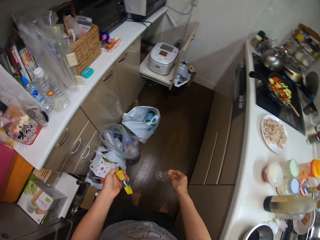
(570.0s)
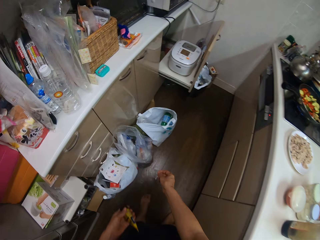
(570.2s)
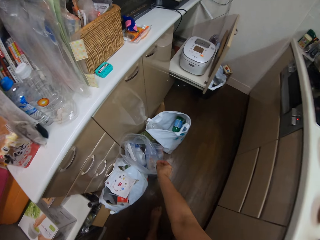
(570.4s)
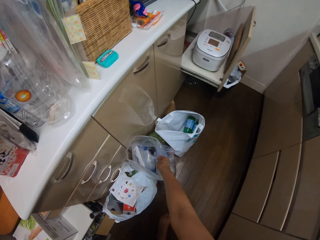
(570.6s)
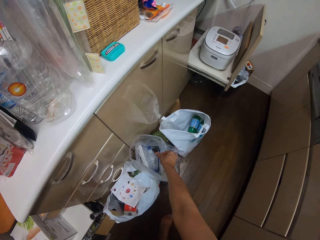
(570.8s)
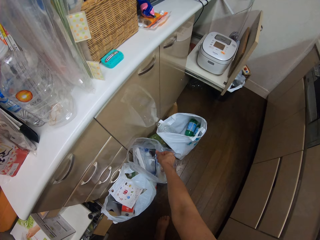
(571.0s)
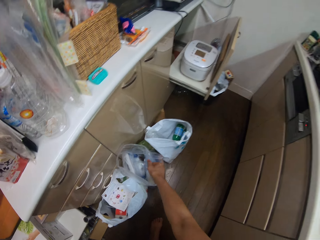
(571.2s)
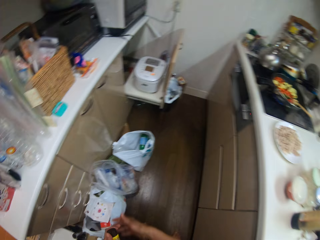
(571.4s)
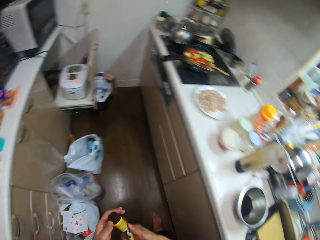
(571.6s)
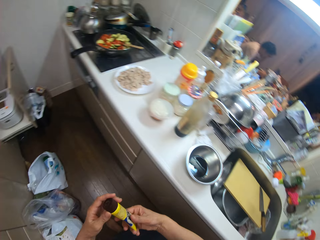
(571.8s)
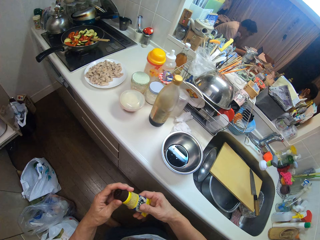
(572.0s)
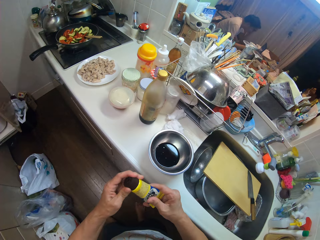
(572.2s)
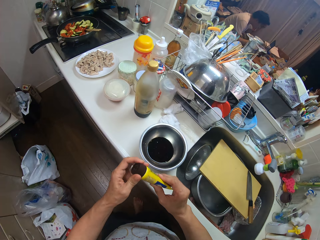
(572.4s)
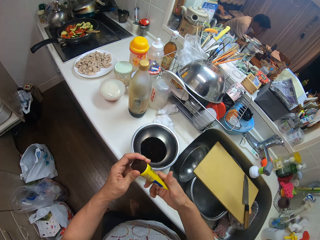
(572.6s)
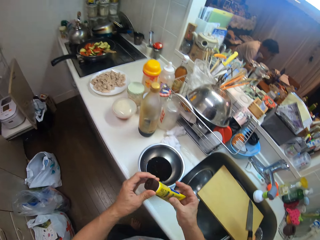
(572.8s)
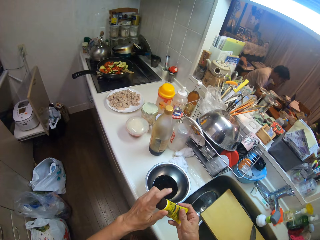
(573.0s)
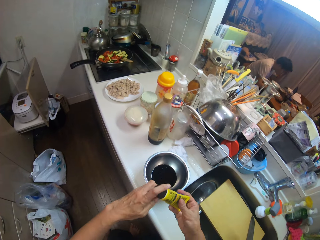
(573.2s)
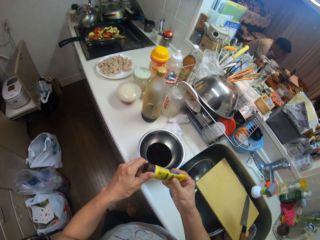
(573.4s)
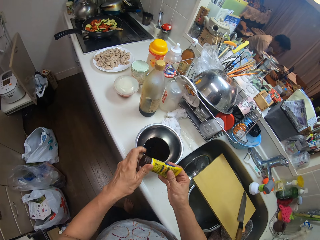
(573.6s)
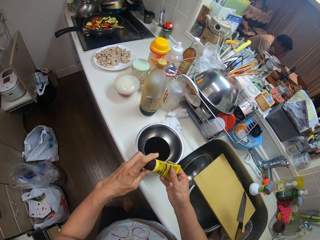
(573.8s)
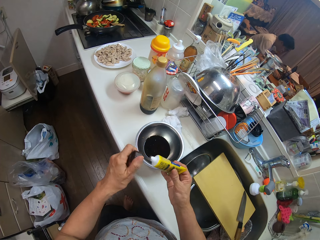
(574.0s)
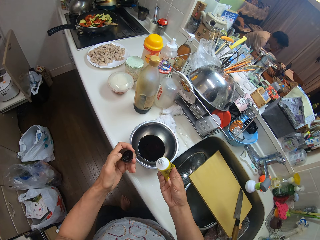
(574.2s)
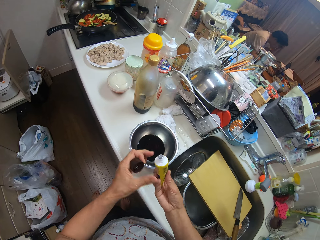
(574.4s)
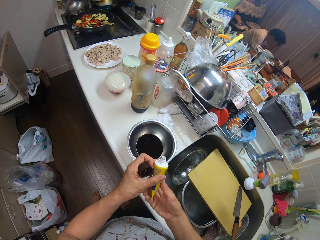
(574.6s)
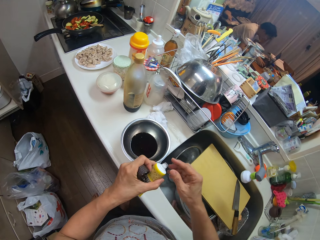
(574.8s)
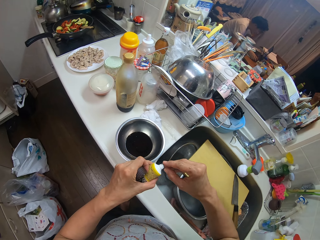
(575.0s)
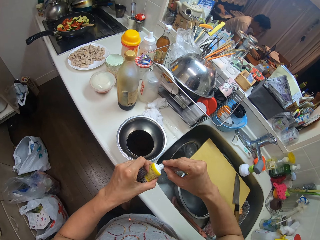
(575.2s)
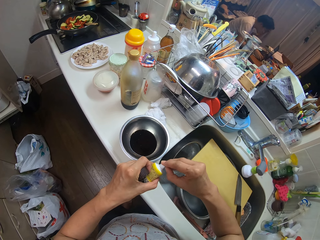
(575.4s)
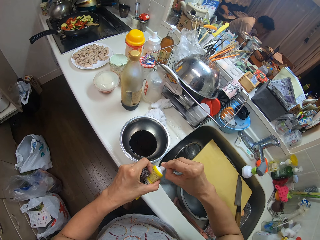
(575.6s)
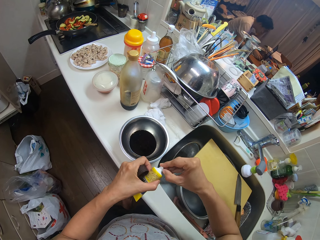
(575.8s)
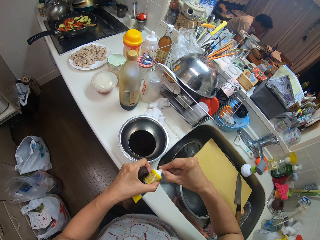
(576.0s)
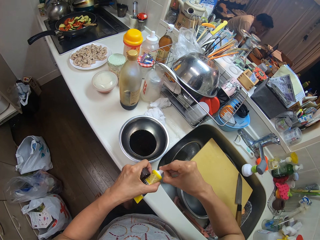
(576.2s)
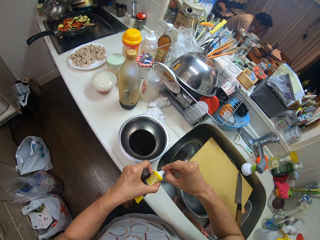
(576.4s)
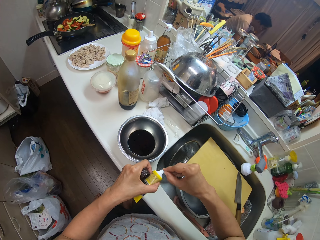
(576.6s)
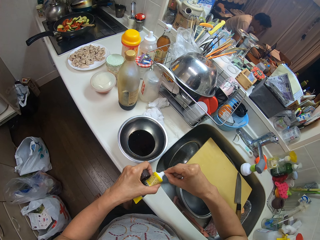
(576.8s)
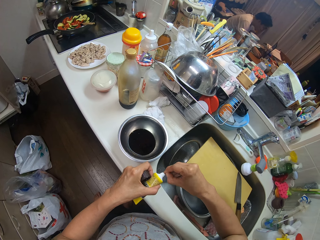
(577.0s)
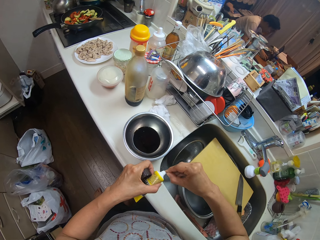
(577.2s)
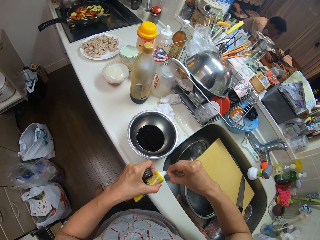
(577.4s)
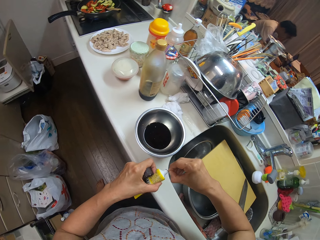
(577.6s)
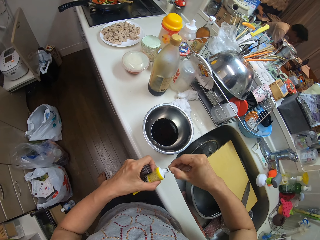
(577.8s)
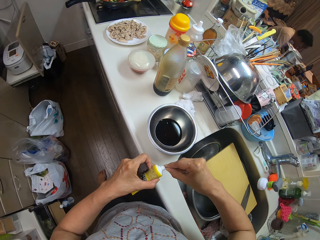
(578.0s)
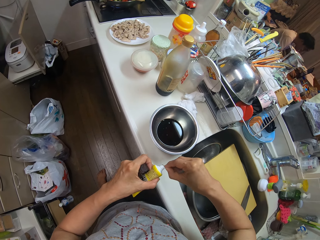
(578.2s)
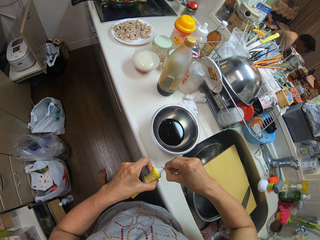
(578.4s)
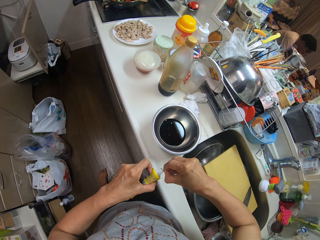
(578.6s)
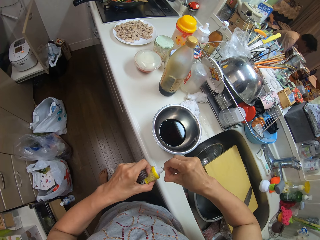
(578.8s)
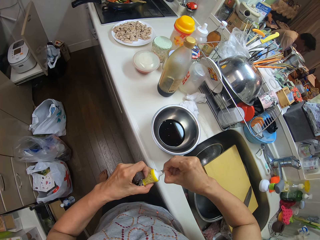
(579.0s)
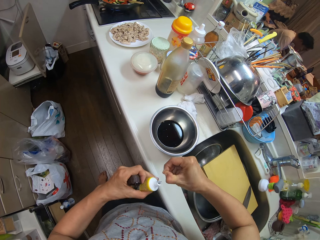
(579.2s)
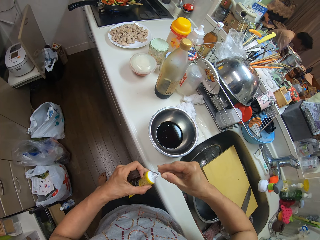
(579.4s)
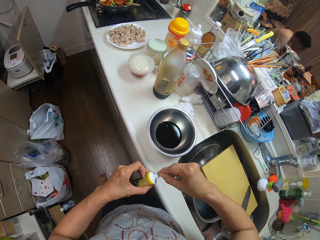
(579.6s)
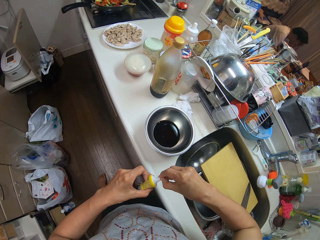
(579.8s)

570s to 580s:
The camera wearer throws the seal from the caramel tube in a waste bag on the floor. They open the caramel tube. They remove the seal on the mouth of the caramel tube.

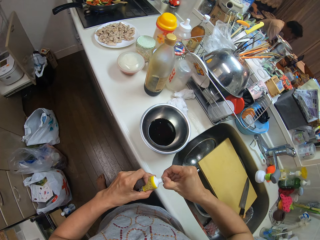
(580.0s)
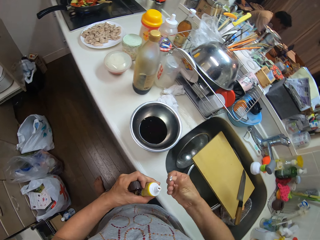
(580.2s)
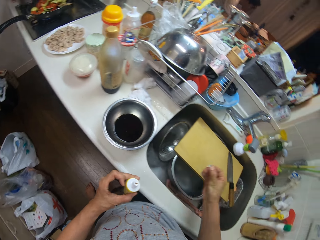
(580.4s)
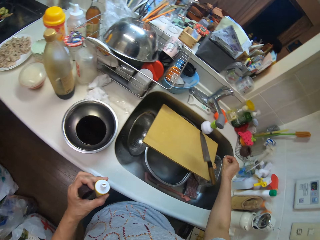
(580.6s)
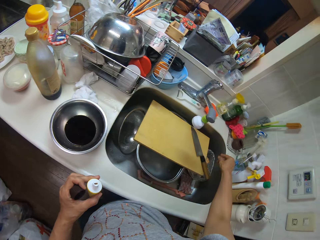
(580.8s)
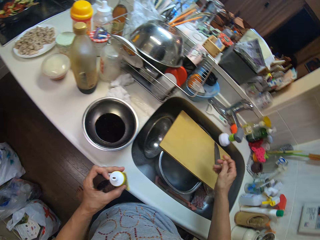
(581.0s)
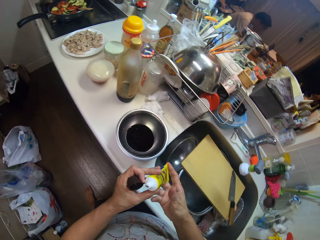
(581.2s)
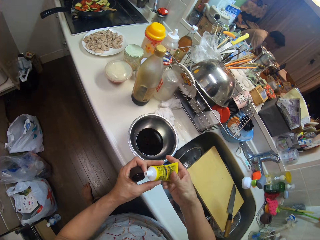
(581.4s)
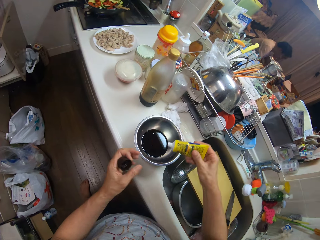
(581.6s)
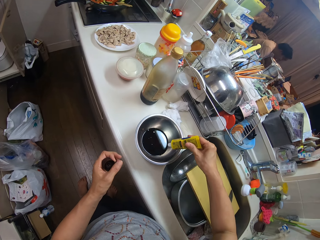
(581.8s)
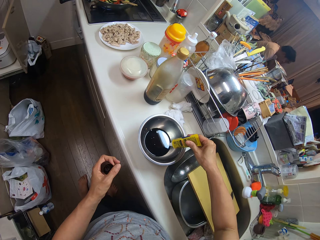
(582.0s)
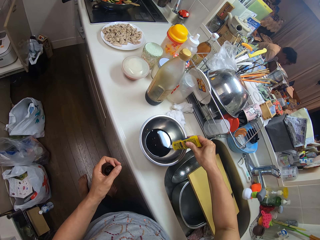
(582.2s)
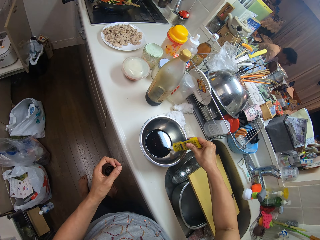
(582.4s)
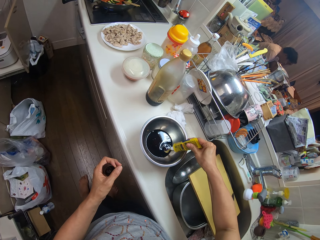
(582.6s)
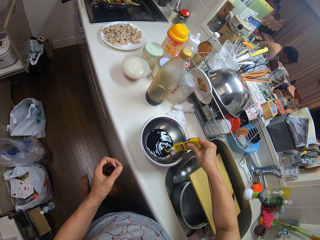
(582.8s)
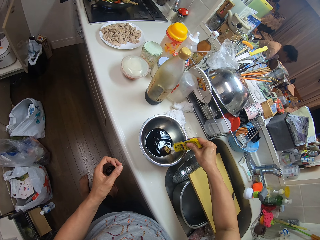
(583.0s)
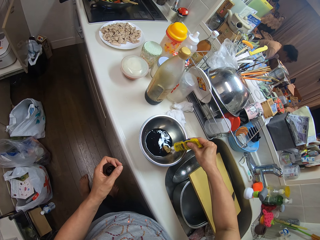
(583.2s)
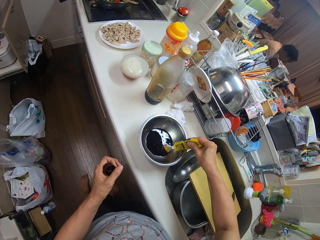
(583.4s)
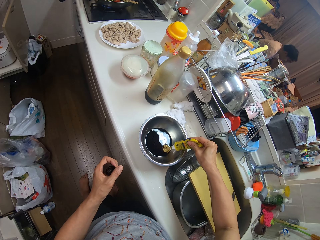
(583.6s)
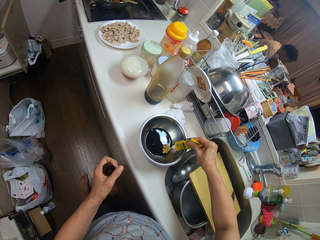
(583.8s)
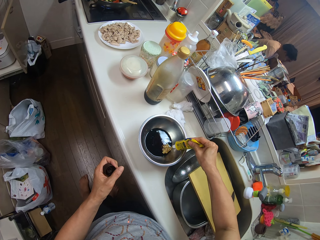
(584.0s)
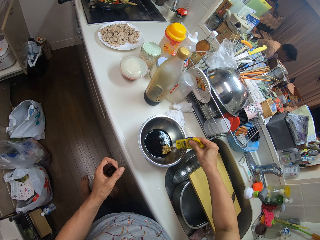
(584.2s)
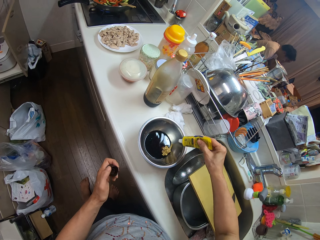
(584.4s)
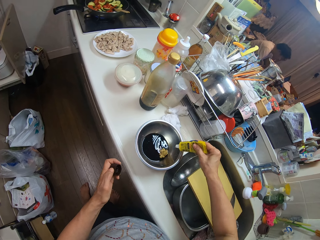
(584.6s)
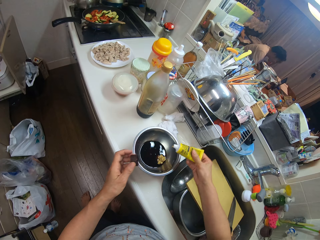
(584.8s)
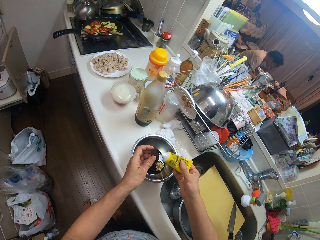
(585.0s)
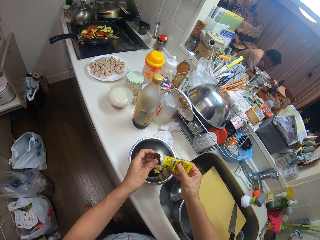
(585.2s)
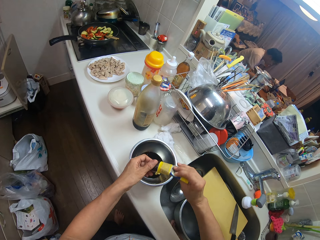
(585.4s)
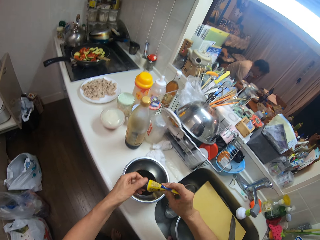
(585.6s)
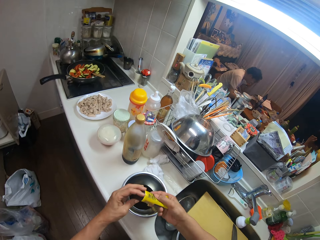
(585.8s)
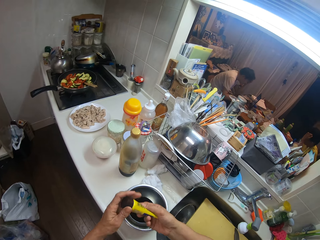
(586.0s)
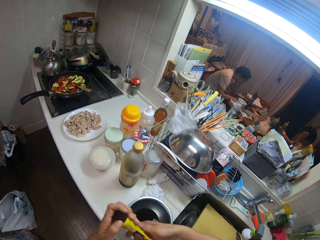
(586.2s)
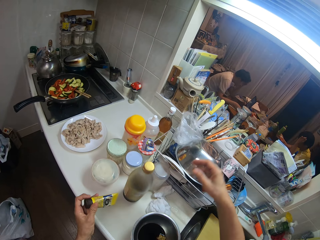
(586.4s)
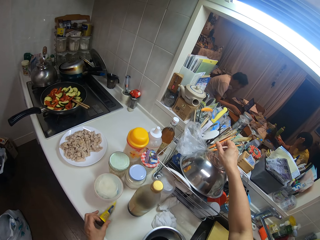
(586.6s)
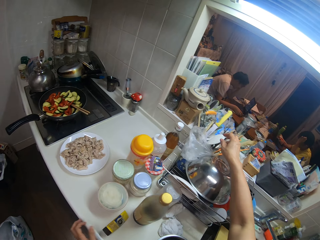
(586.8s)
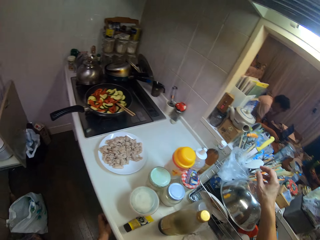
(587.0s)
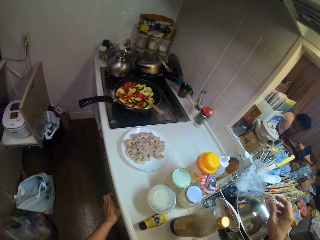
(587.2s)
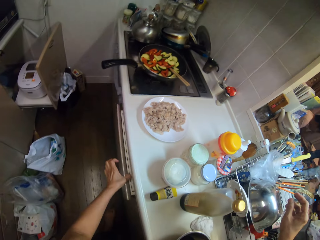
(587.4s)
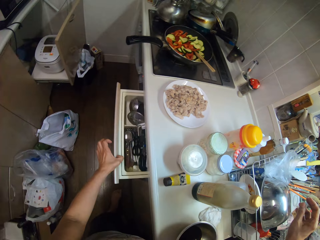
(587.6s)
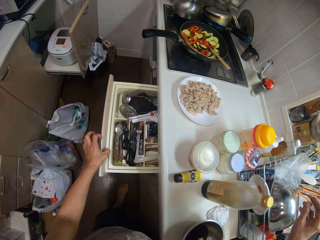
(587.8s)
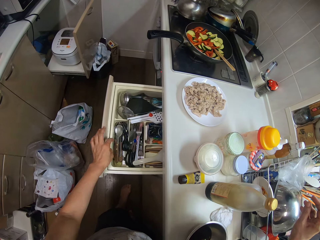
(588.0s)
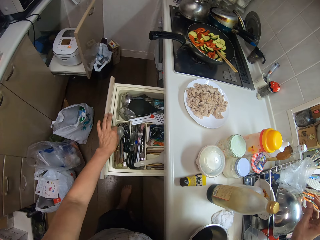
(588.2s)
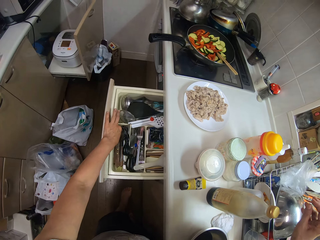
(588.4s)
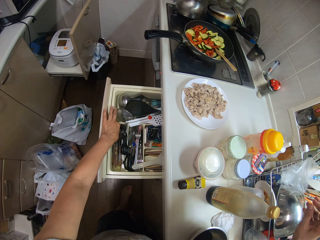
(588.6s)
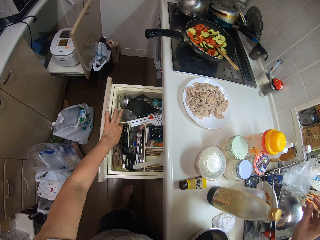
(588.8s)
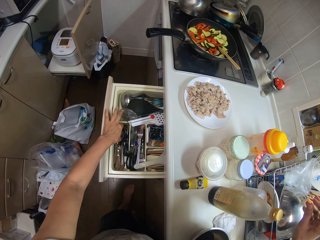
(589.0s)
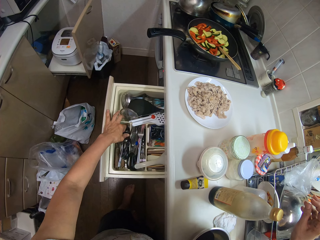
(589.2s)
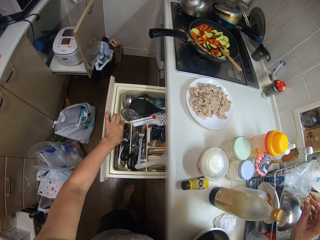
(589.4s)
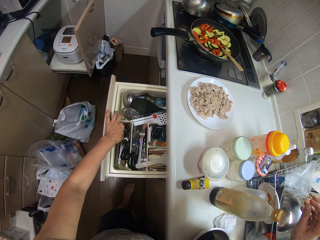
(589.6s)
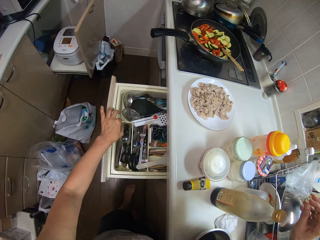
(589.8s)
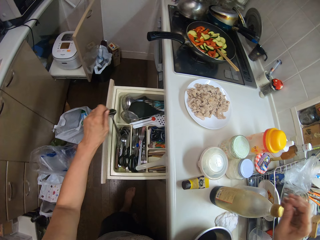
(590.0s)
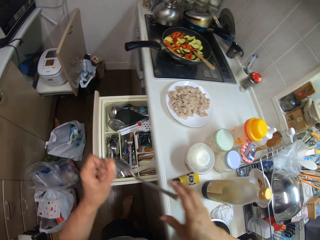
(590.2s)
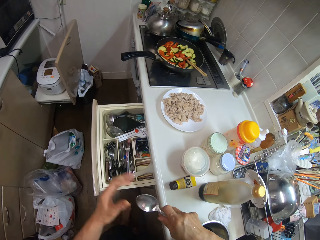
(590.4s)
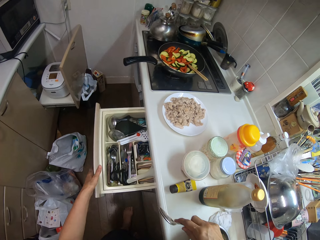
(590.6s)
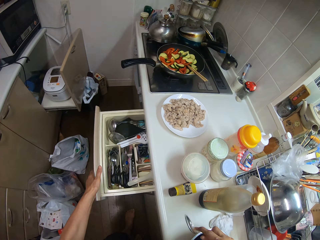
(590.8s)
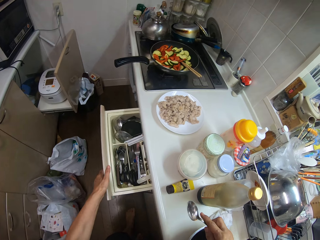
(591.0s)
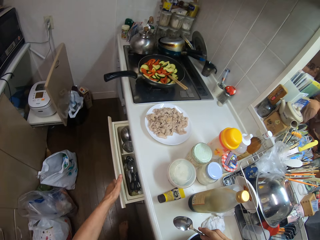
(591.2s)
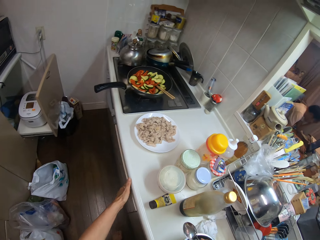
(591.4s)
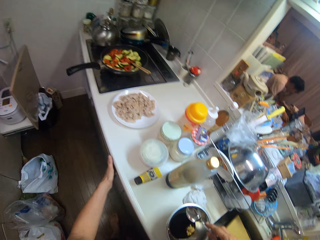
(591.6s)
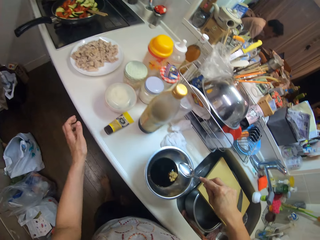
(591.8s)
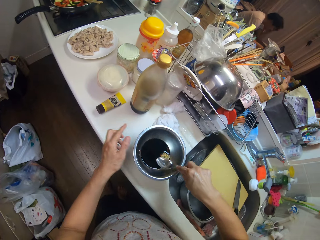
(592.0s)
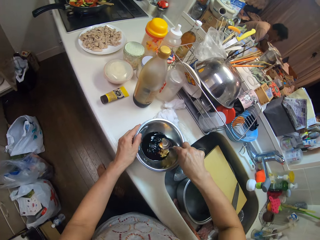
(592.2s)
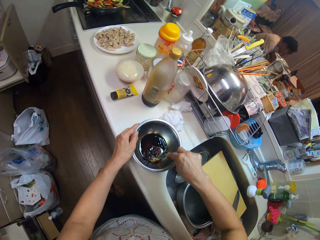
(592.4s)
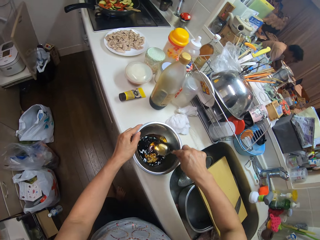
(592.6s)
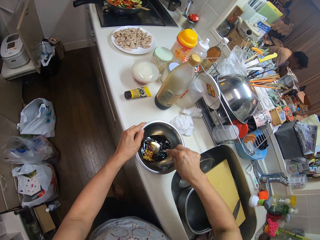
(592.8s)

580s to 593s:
The camera wearer presses out caramel from the tube into the soy sauce in the bowl on the slab. They cover the caramel tube. They place the caramel tube on the slab. They pull a drawer under the slab. They bring out a spoon from the drawer. They close the drawer. They stir the soy sauce in the bowl with the spoon.
